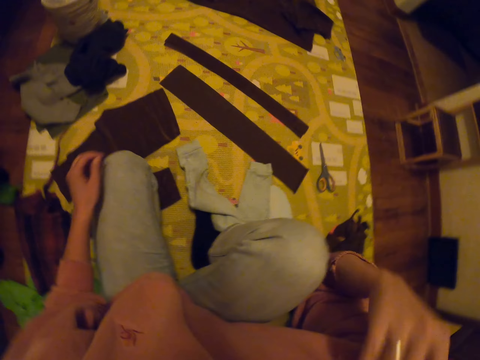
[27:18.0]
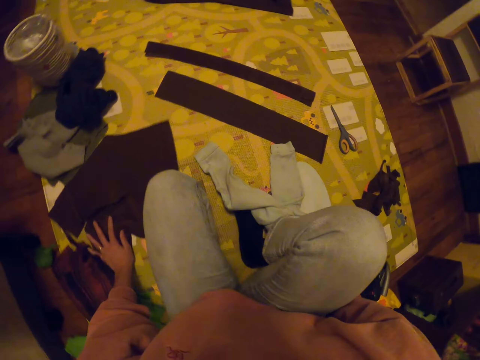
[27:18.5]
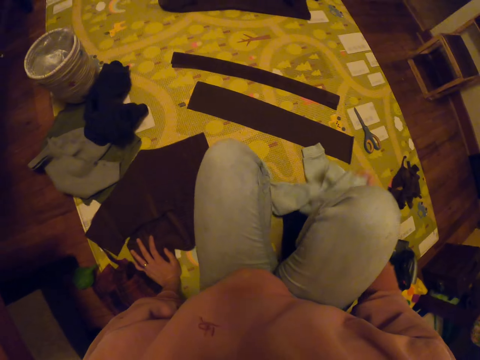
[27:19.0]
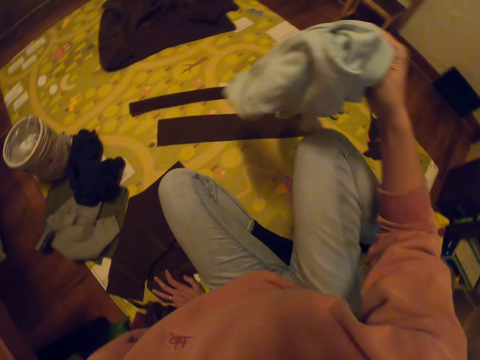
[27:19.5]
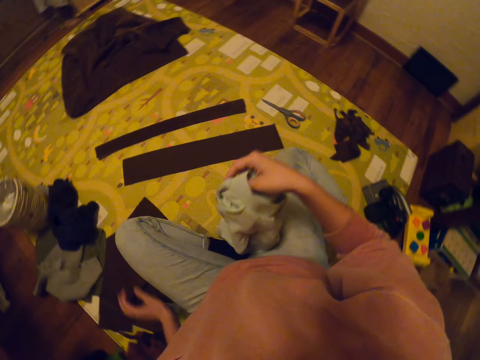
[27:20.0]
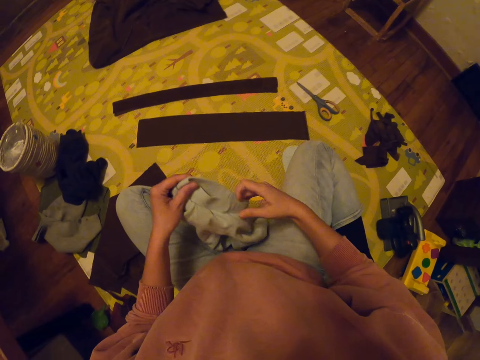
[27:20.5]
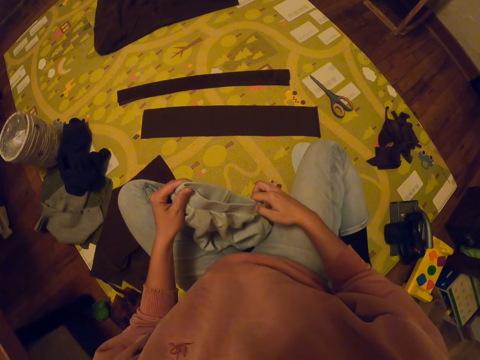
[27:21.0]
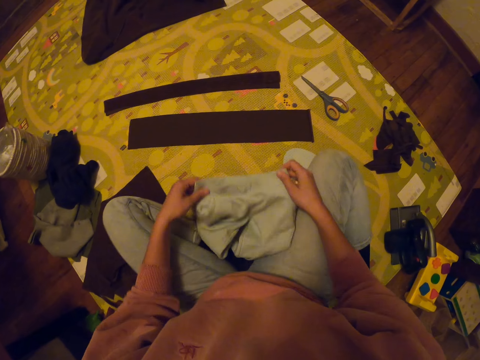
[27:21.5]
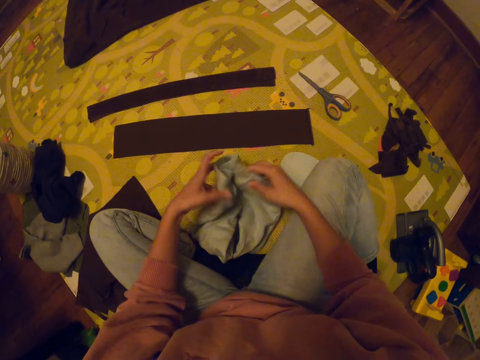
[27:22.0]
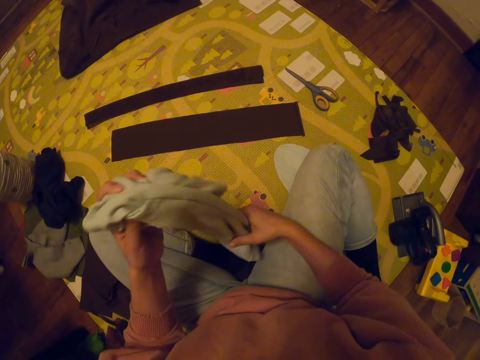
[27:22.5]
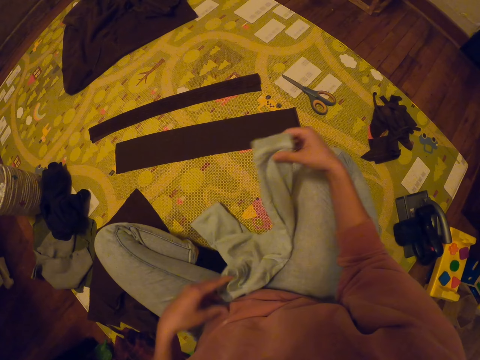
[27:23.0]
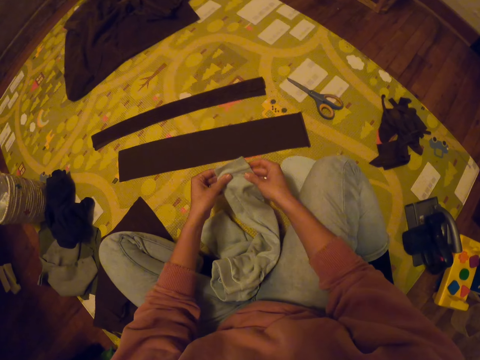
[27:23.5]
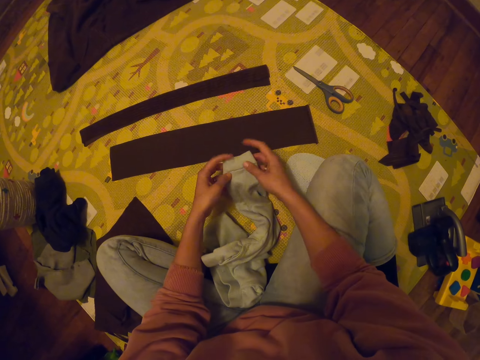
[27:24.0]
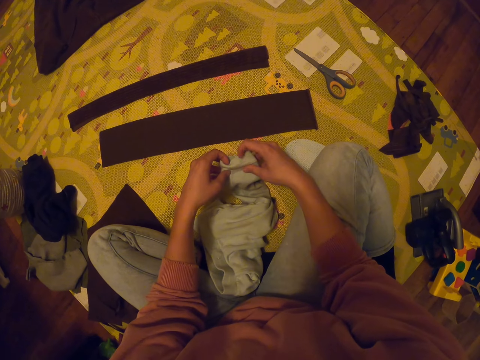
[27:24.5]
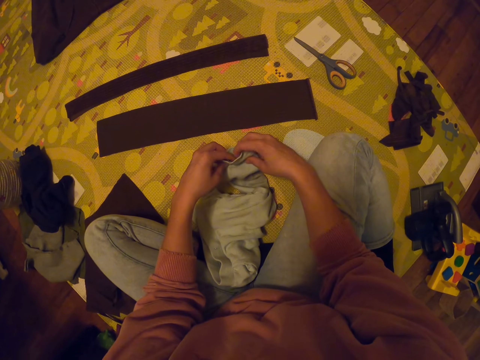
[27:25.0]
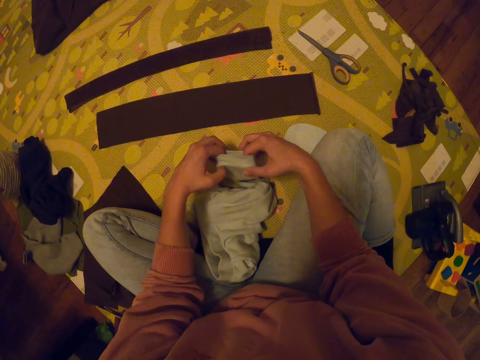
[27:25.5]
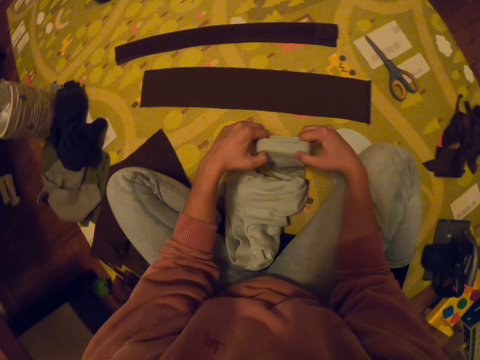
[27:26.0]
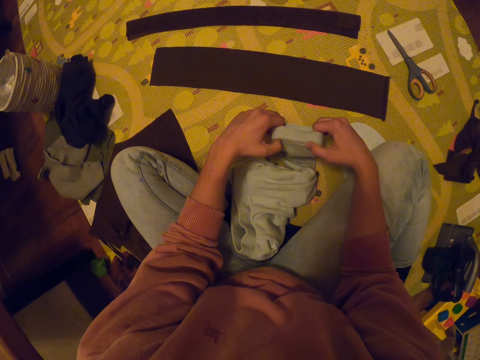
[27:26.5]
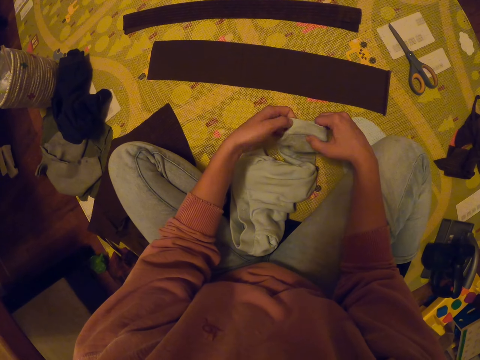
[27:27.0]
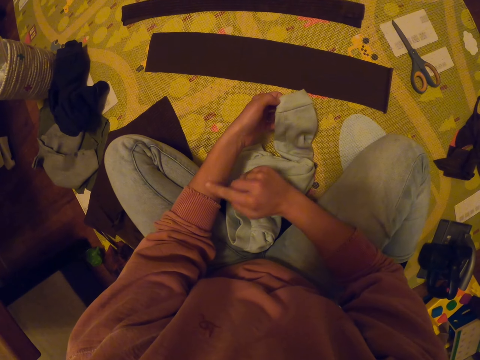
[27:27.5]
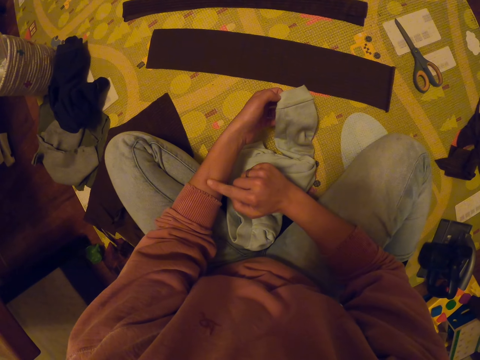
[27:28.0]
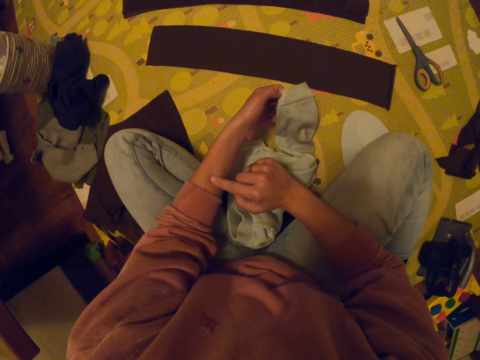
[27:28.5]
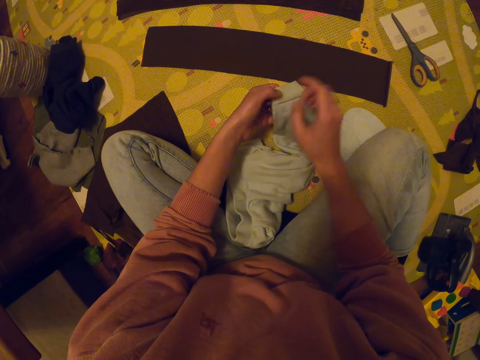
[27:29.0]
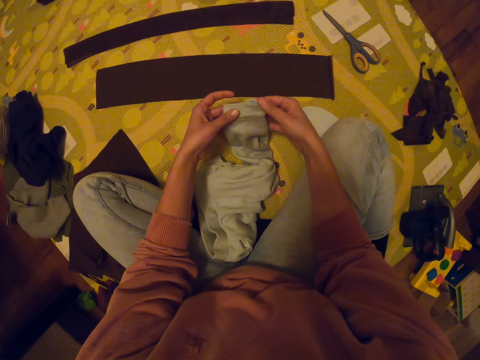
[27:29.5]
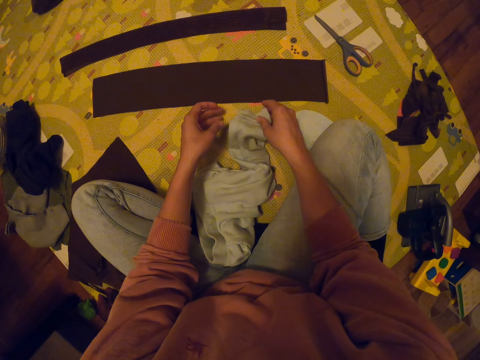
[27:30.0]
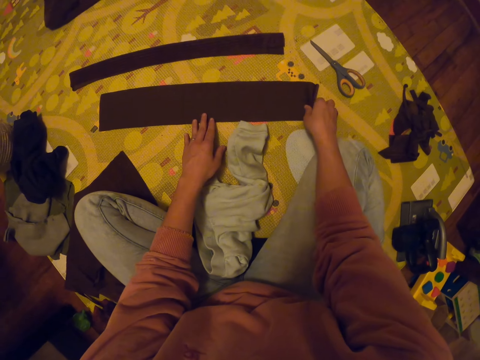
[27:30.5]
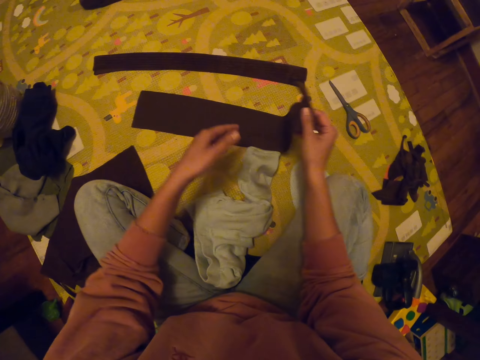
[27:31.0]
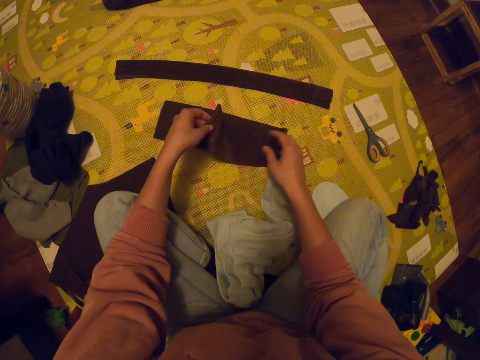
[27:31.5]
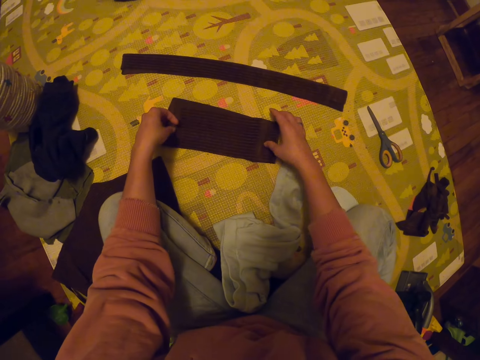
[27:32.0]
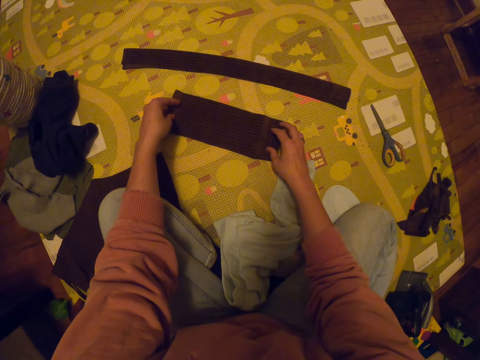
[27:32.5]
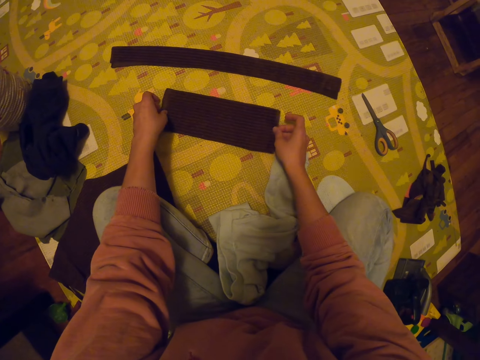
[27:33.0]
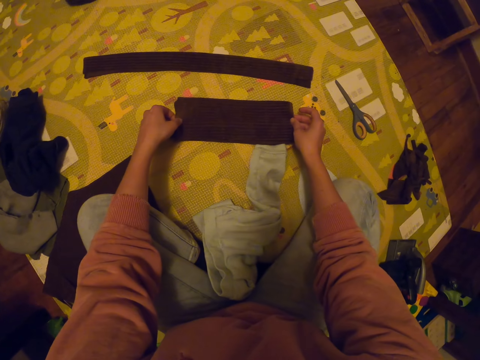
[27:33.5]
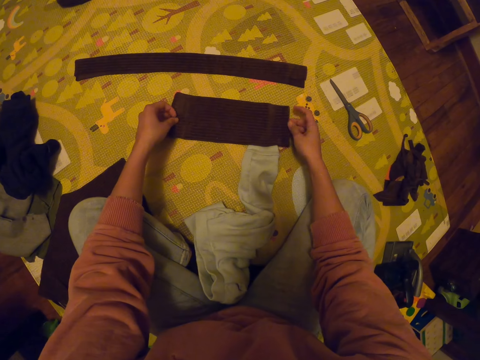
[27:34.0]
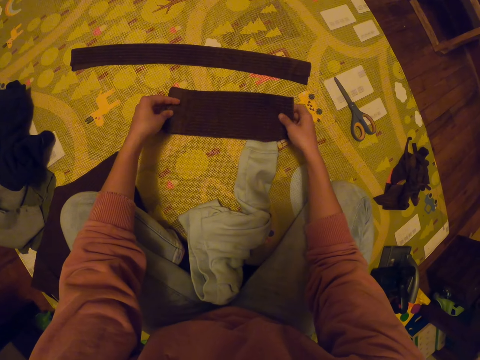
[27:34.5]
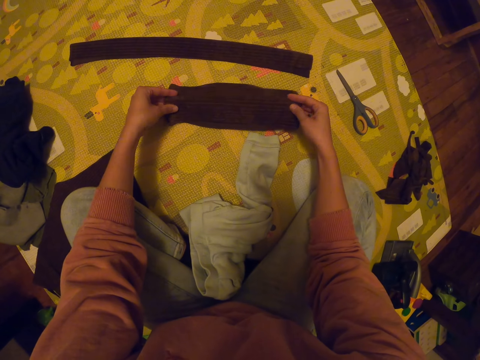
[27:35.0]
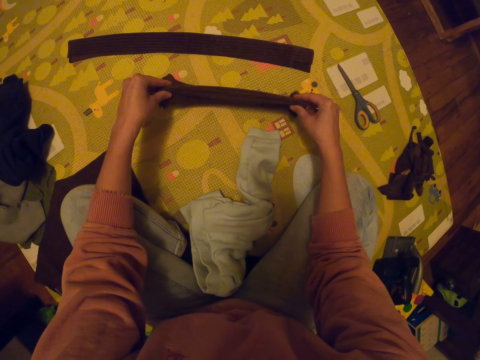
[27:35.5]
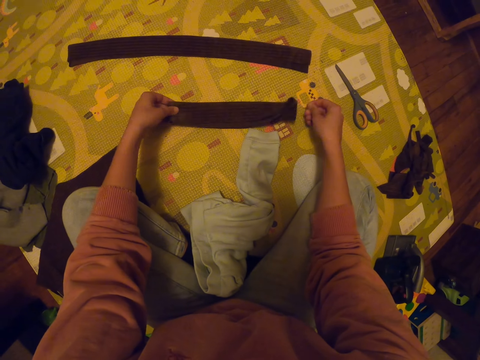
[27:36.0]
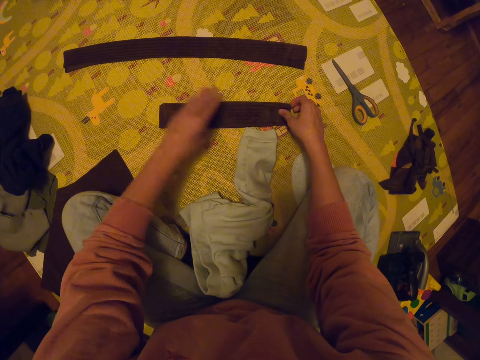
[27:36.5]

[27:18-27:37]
The camera wearer picks a trouser. They sit on the mat. They check the cloth sleeves. They stretch the legs of the trouser. They feel the left hand with the index finger. They scratch the hand. They fold a piece of fabric.

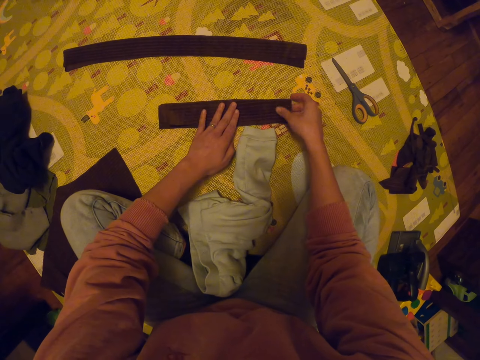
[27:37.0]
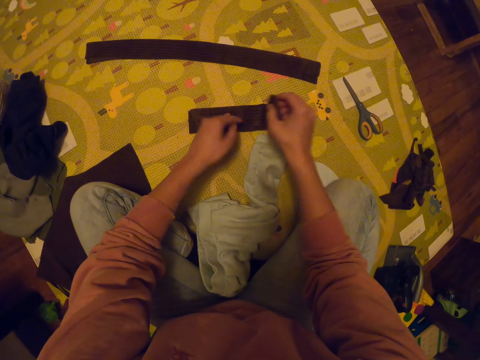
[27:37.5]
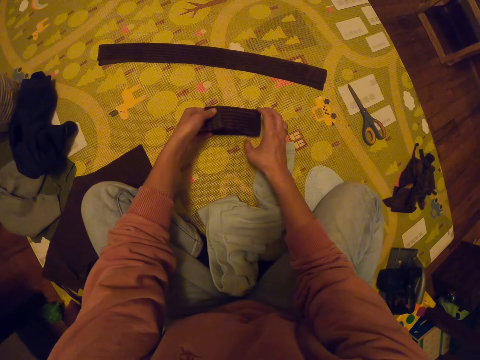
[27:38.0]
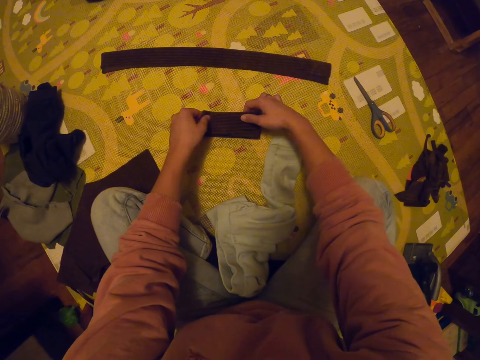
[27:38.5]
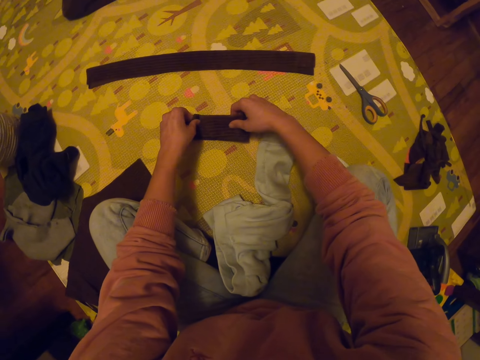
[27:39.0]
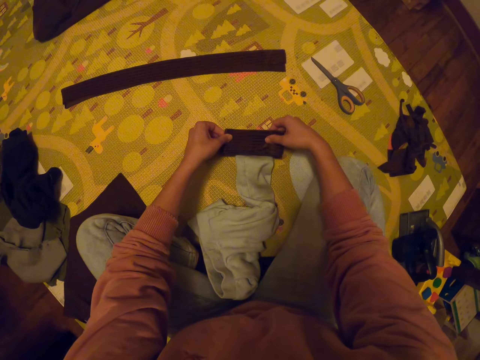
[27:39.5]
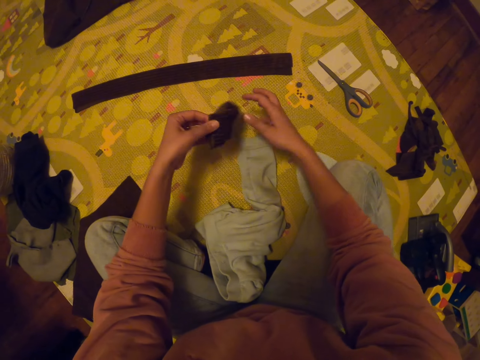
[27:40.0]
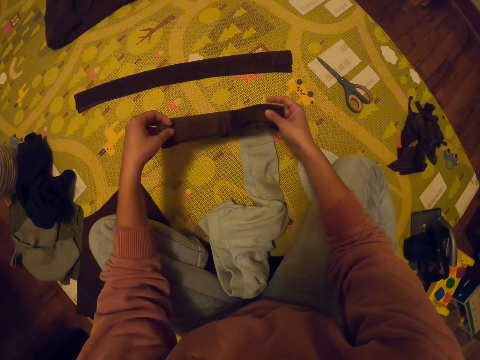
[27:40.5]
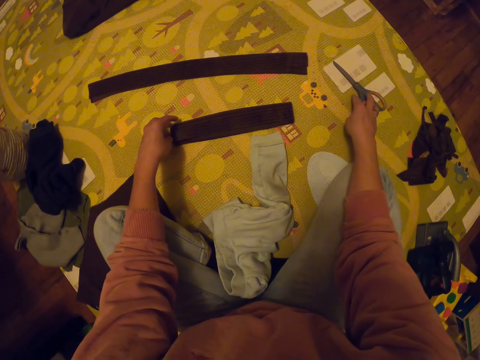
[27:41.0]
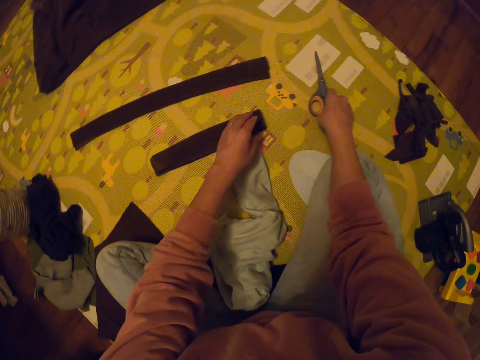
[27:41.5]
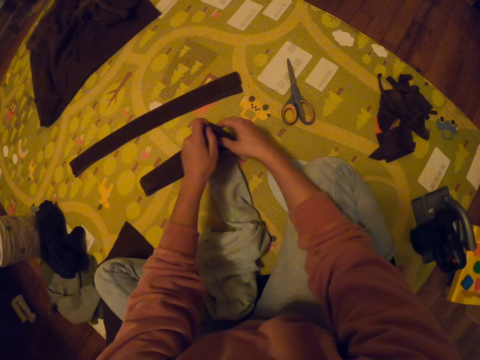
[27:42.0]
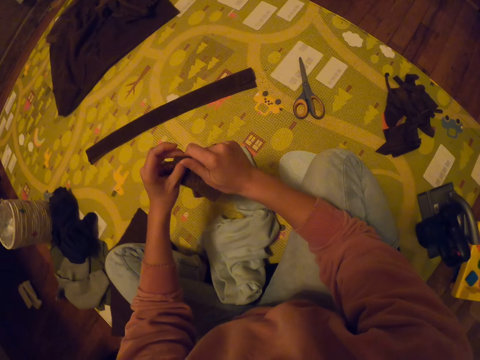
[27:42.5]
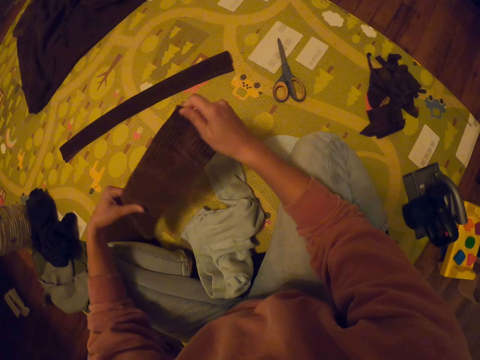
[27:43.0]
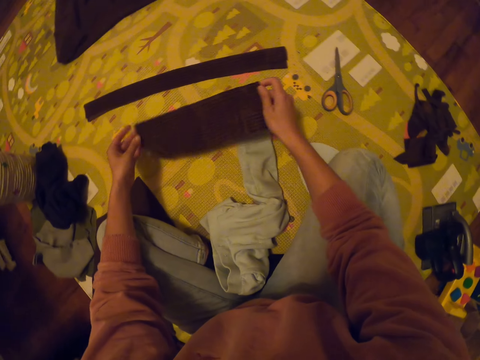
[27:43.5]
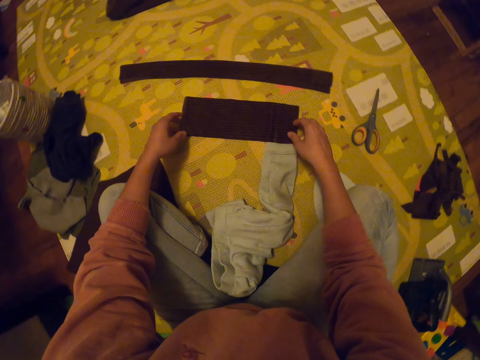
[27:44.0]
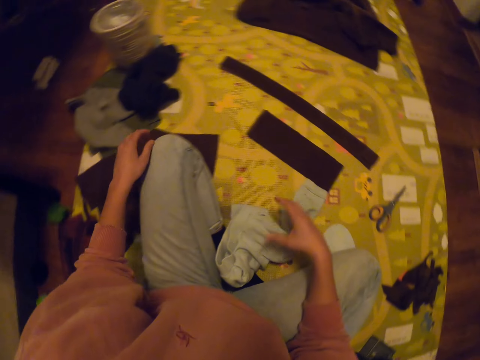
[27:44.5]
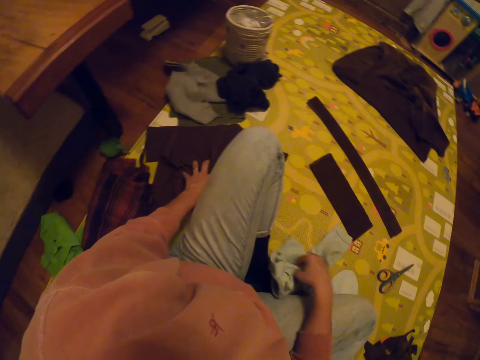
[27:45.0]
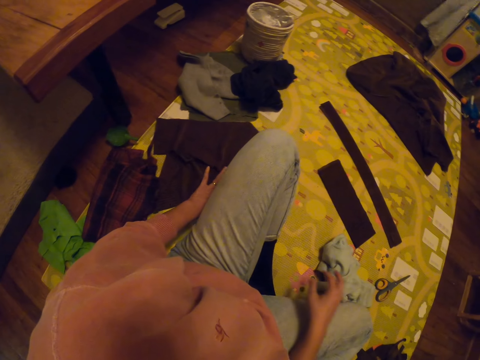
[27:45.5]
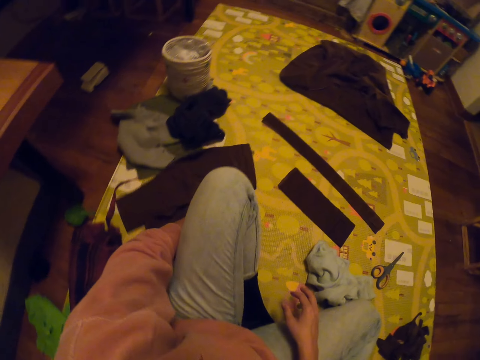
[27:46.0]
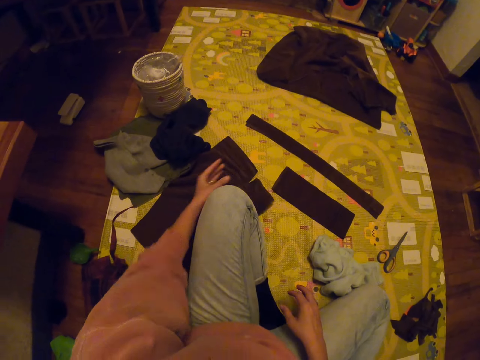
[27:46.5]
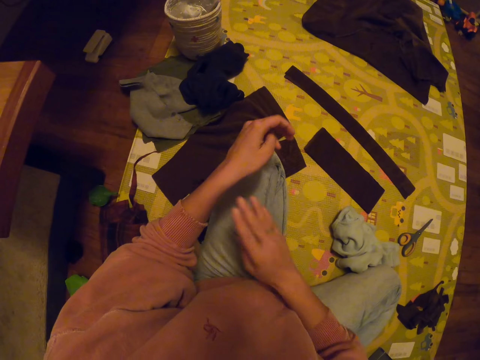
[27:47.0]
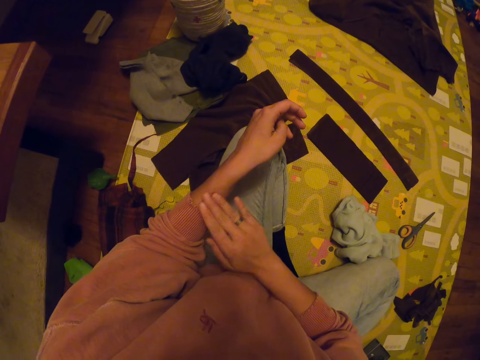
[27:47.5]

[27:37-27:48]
The camera wearer aligns a piece of fabric with a trouser. They put the fabric on the sleeve. They unfold the fabric. They move the clothes.
